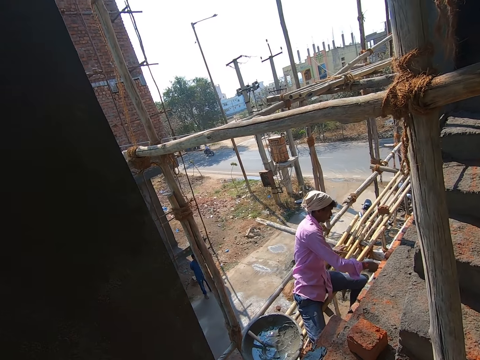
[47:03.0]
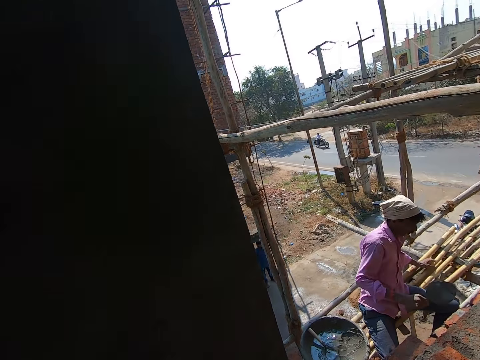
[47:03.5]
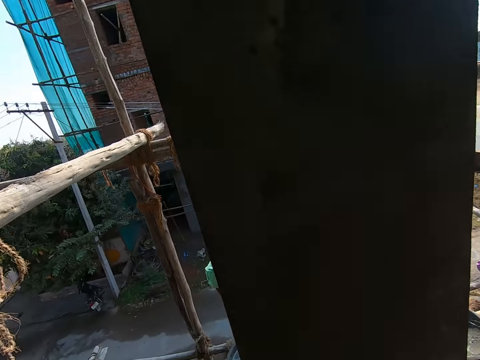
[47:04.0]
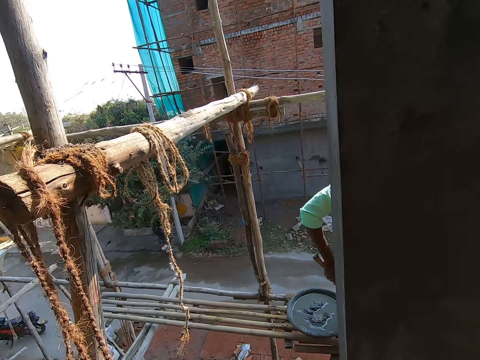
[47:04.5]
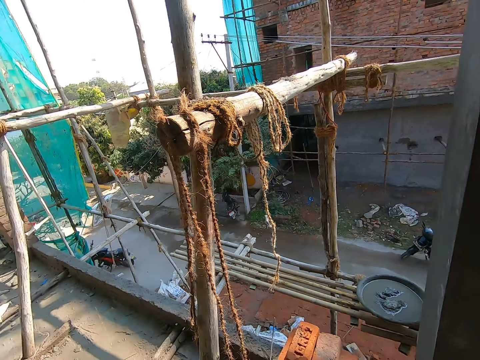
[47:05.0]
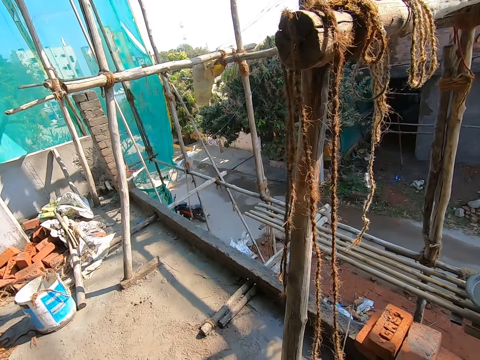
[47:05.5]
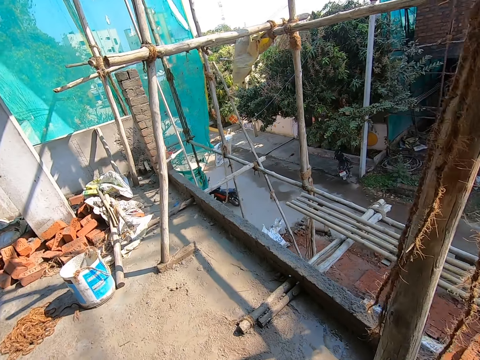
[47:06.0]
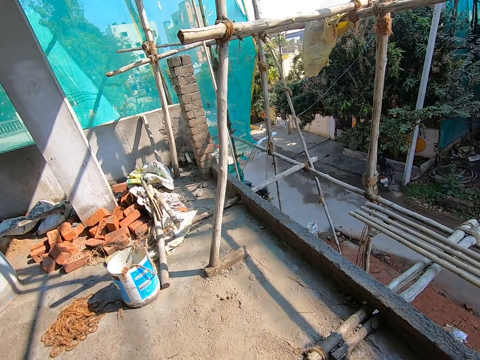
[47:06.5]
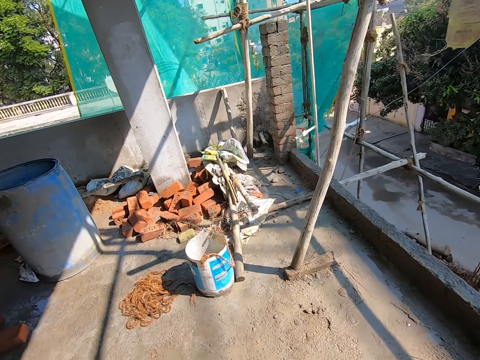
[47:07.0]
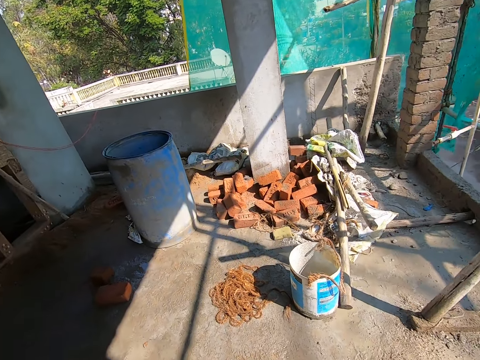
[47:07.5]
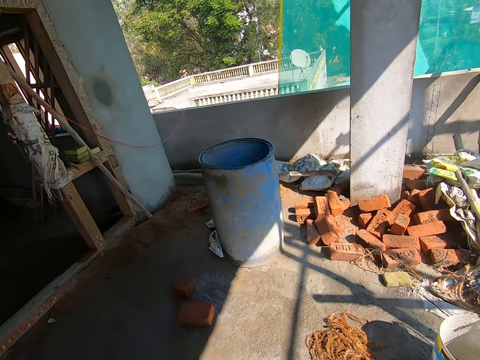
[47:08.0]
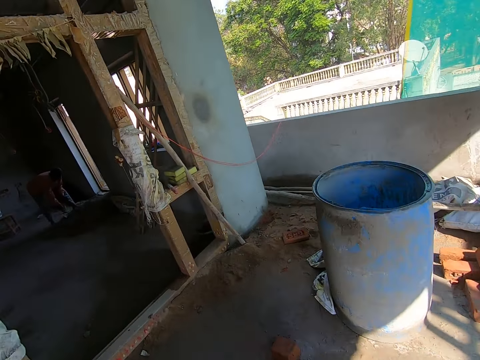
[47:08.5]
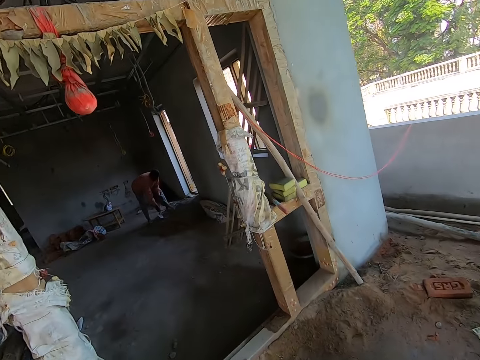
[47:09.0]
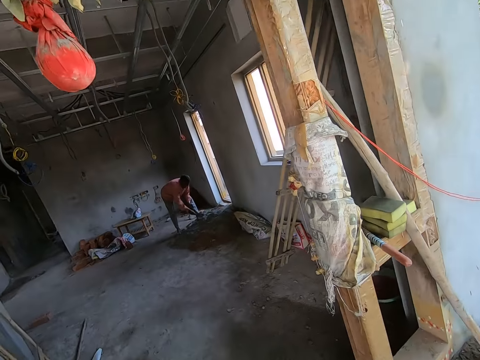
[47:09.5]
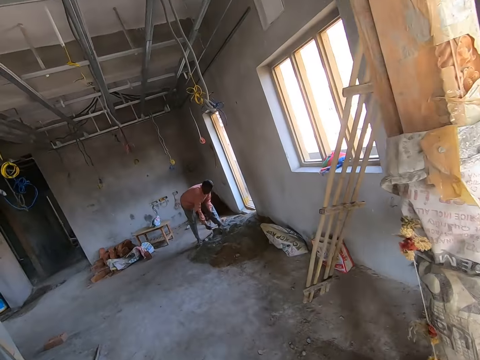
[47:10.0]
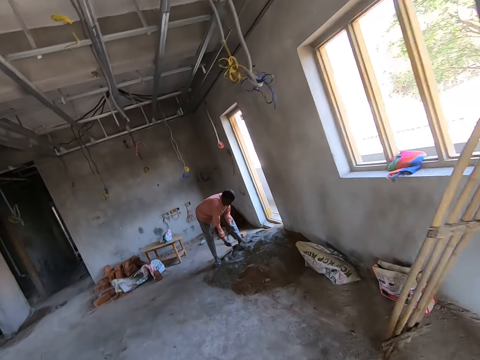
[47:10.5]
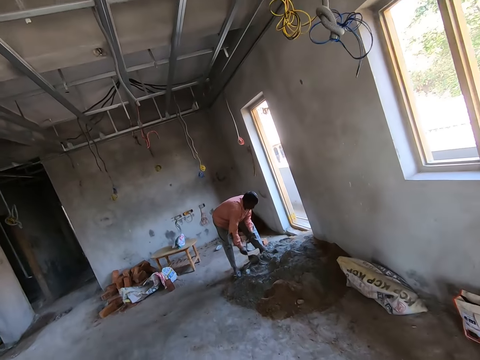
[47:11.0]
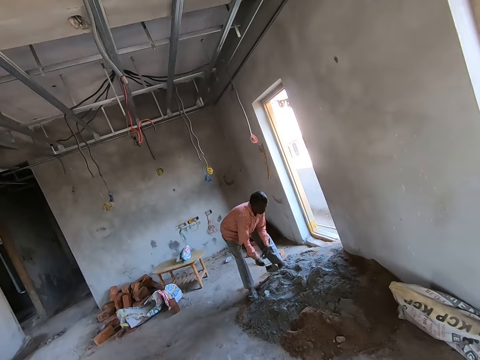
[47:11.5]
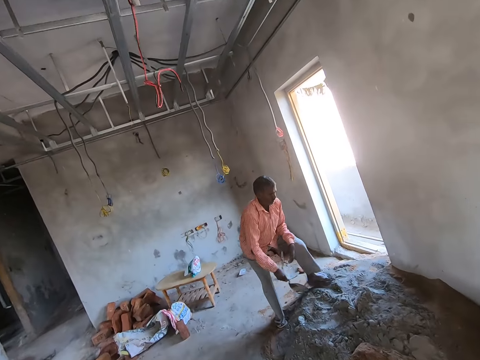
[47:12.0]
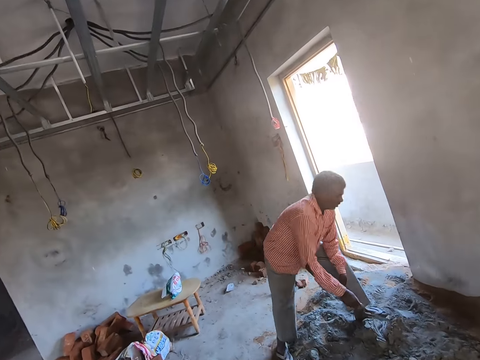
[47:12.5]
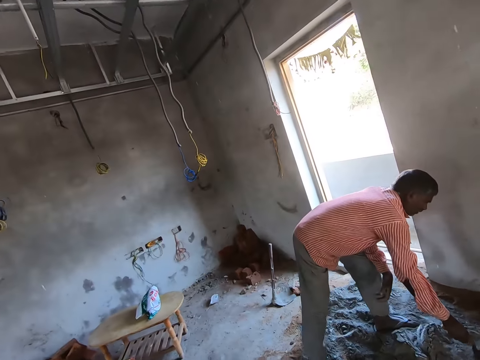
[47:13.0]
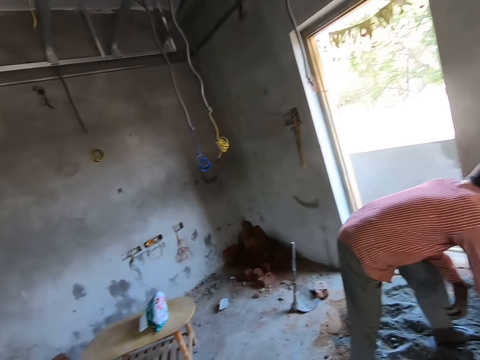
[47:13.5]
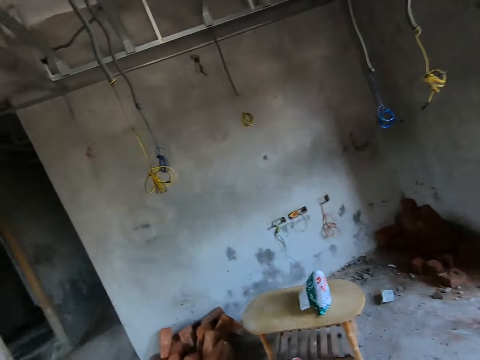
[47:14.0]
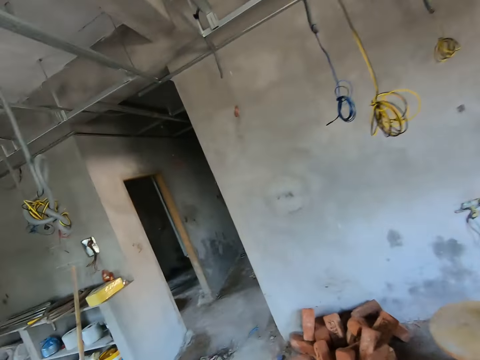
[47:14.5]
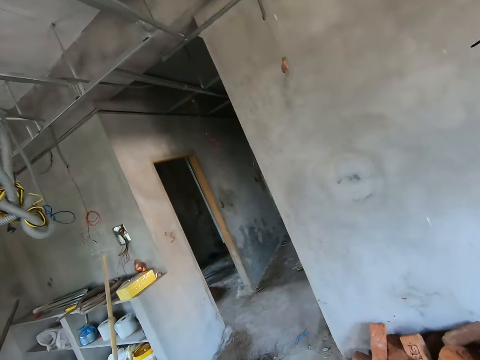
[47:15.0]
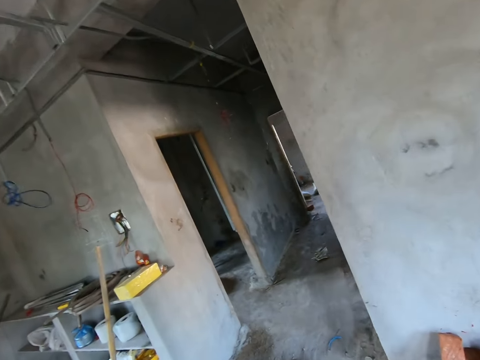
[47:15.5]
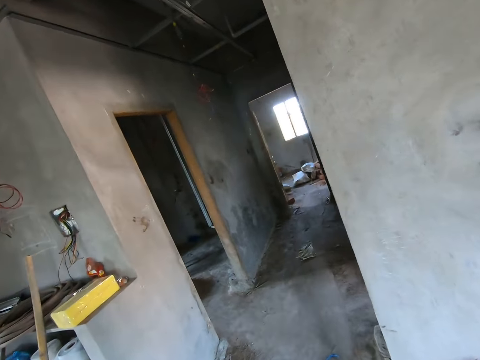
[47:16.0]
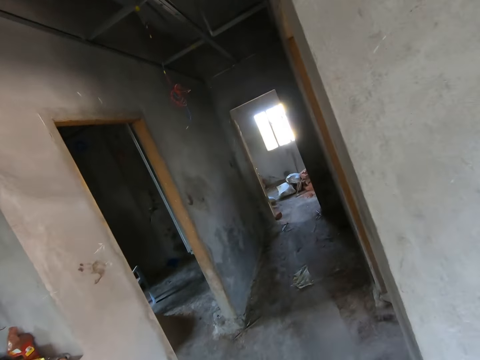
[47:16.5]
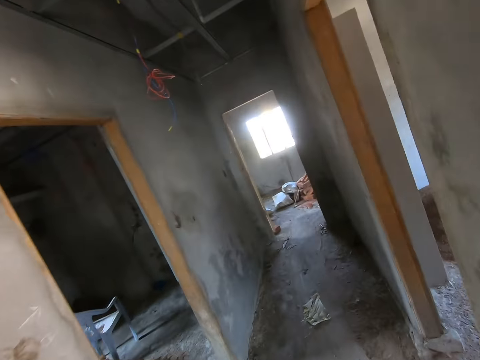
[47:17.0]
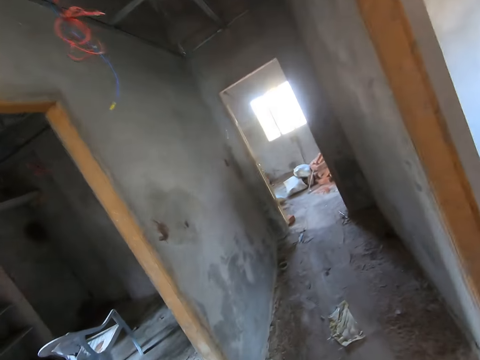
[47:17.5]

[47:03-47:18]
The camera wearer walks into the room.

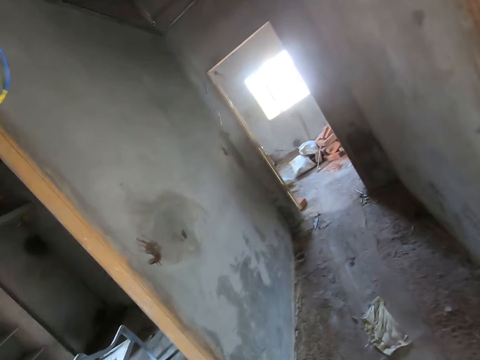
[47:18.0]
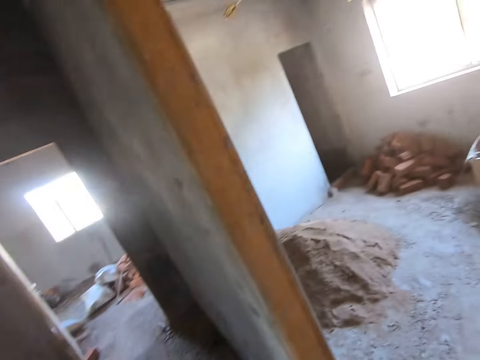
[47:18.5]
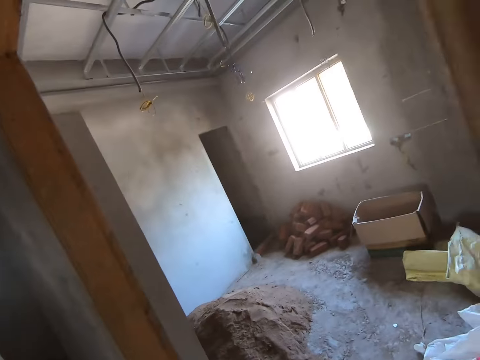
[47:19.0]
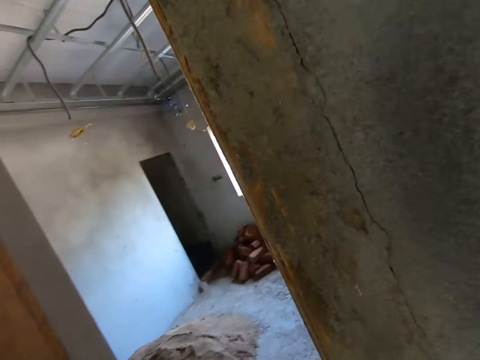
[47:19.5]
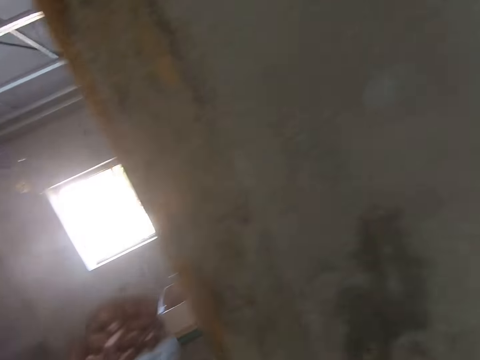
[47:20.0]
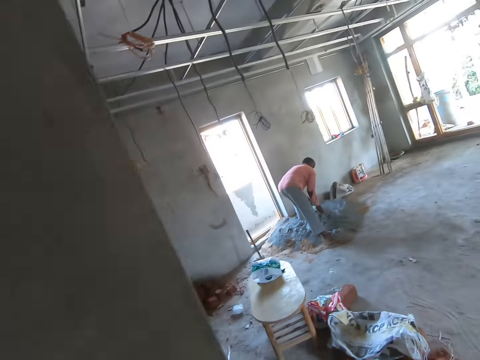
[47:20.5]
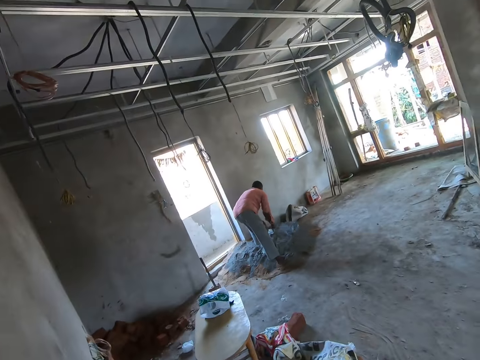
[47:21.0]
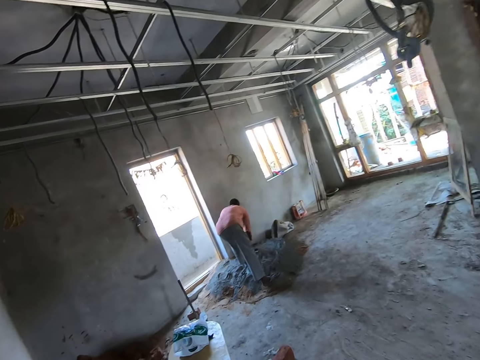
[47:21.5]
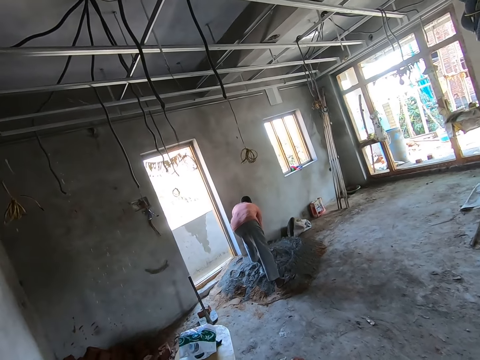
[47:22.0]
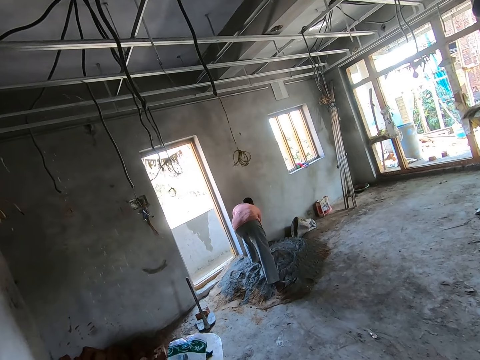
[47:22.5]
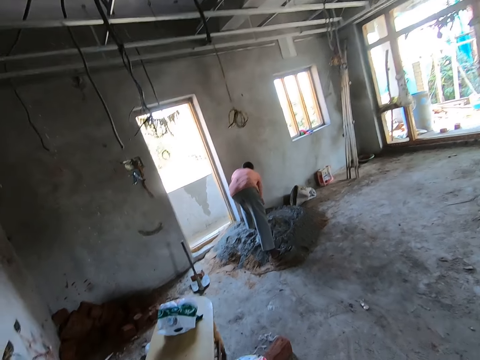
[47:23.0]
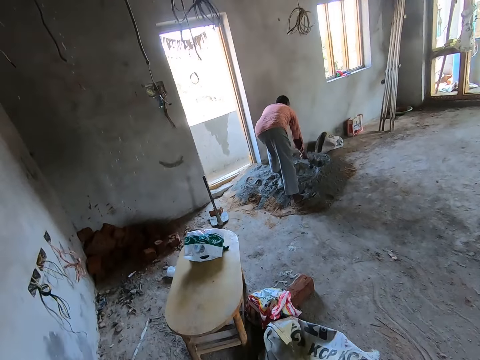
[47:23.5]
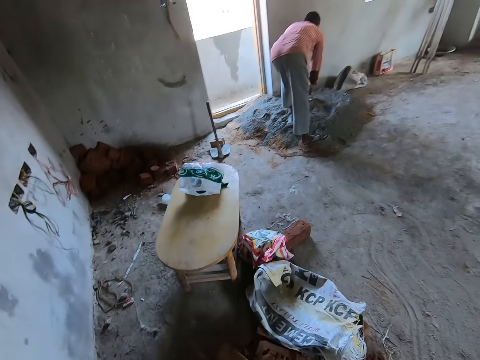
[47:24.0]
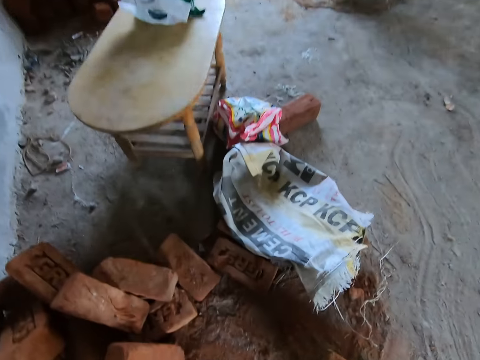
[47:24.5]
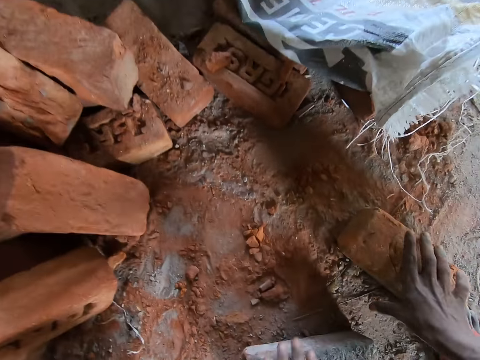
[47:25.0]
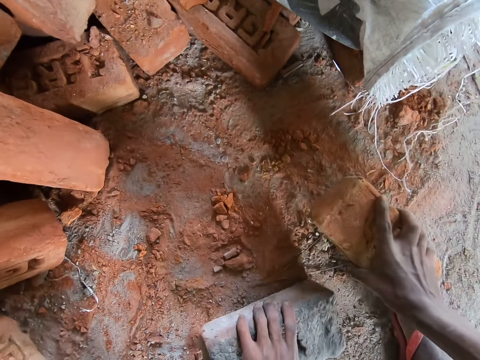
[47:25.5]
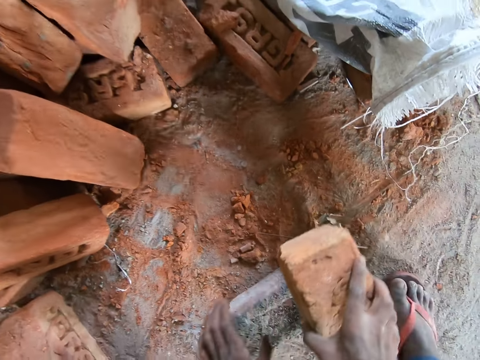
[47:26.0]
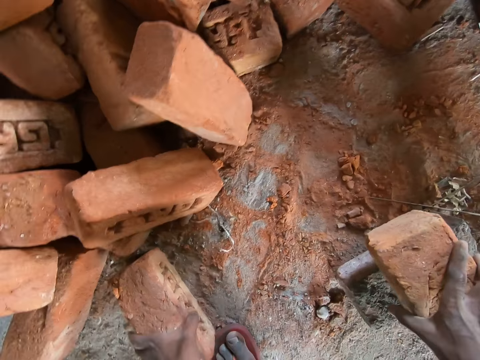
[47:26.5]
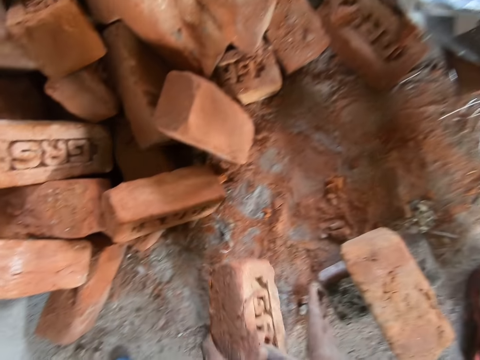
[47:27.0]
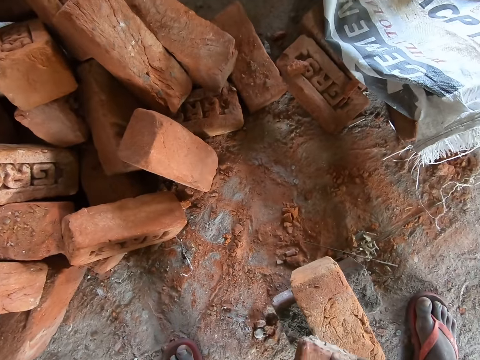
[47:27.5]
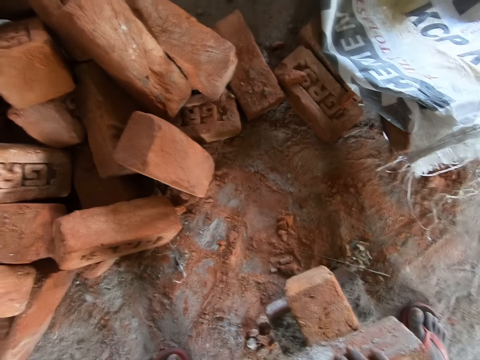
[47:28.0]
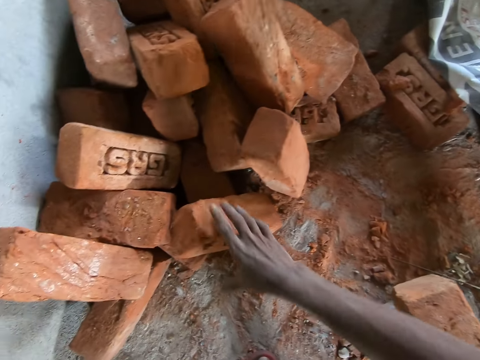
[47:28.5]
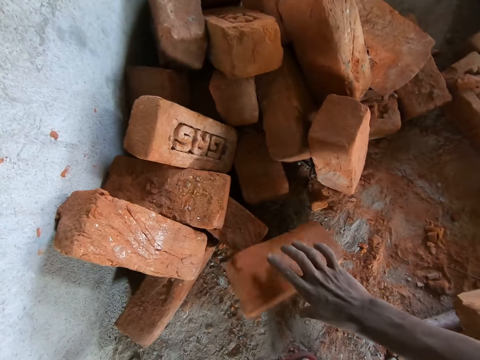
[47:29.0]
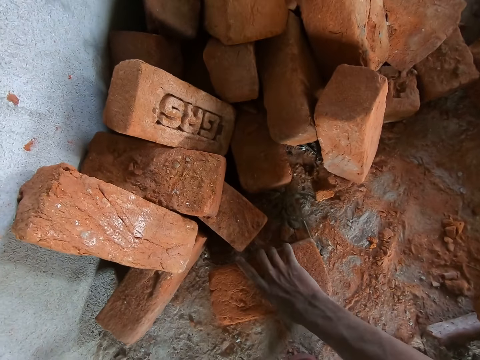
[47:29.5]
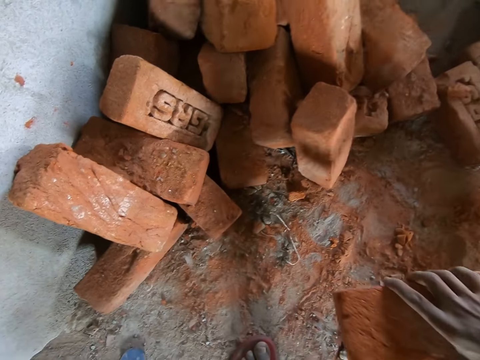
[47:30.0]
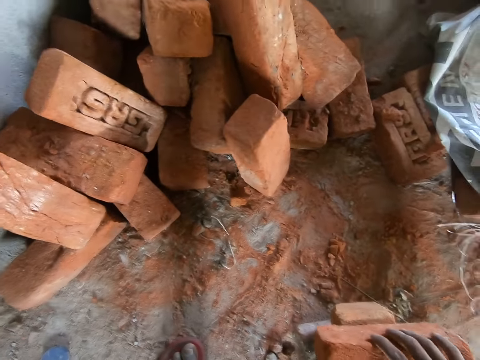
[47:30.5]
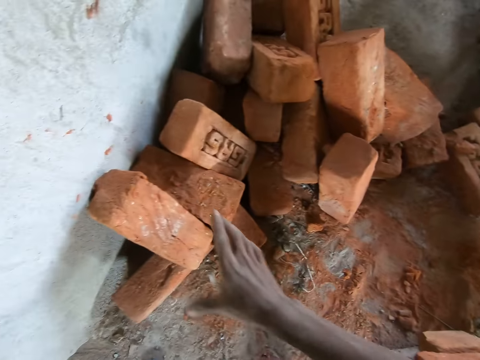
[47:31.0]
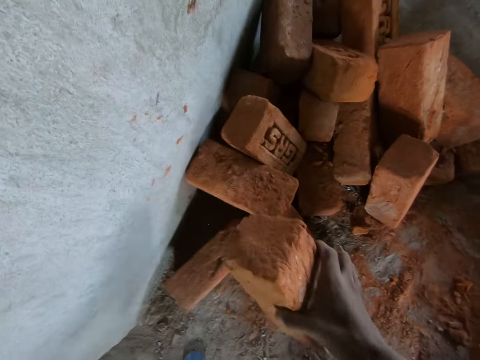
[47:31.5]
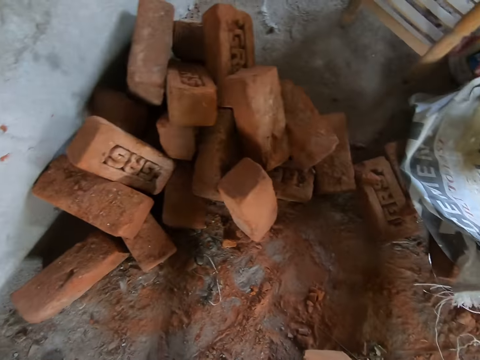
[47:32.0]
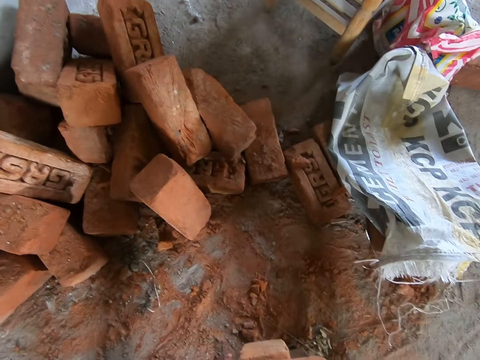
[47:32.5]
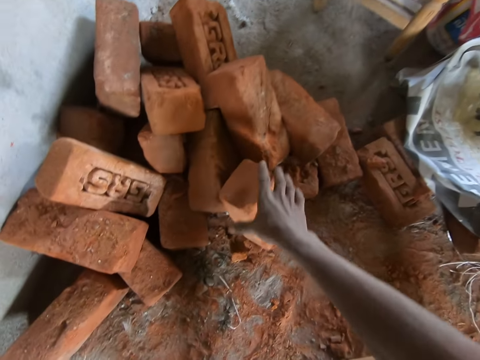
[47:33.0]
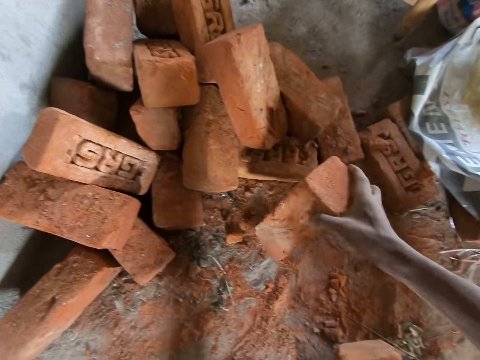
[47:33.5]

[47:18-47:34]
The camera wearer stacks bricks on the floor with both hands. They pick the bricks.
